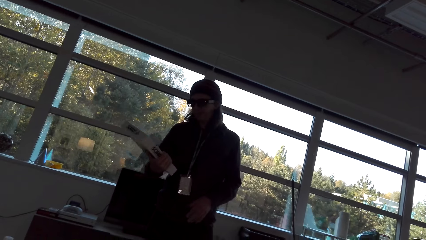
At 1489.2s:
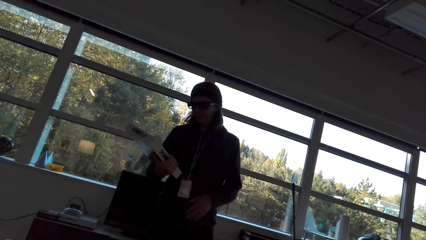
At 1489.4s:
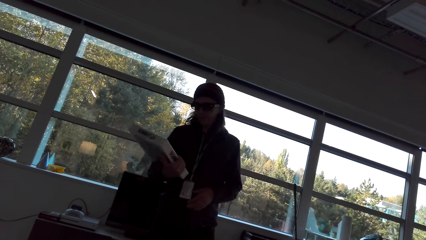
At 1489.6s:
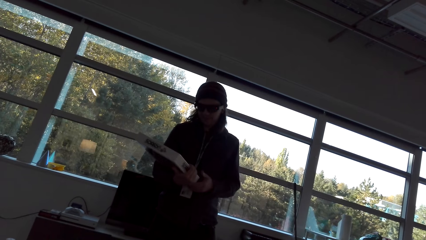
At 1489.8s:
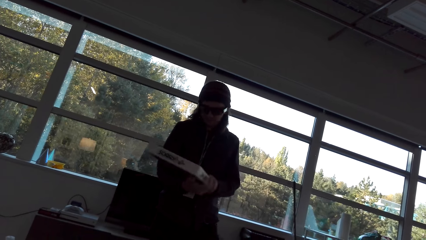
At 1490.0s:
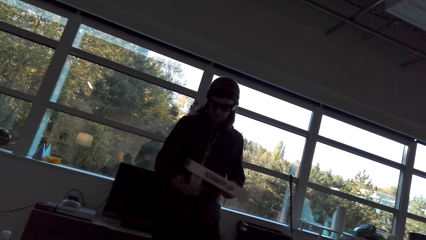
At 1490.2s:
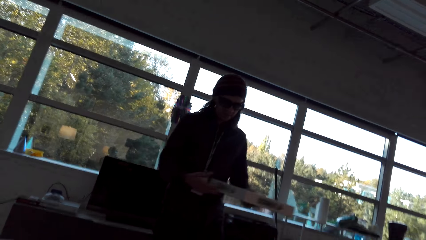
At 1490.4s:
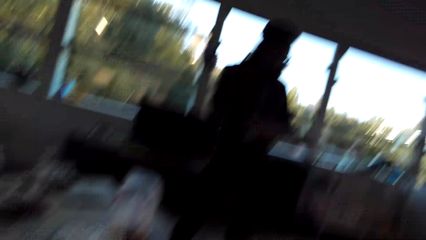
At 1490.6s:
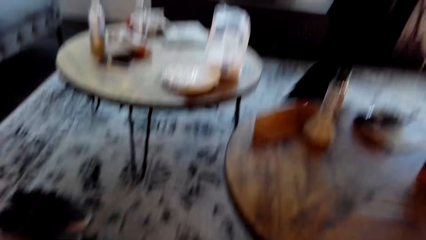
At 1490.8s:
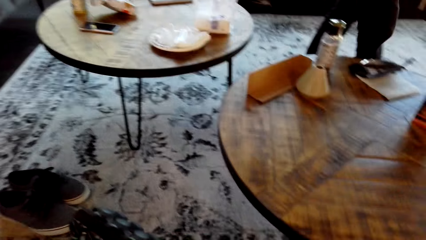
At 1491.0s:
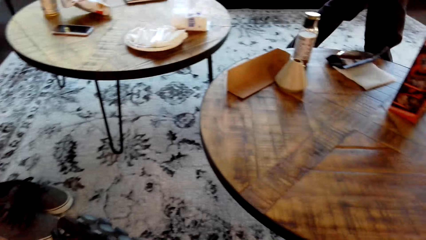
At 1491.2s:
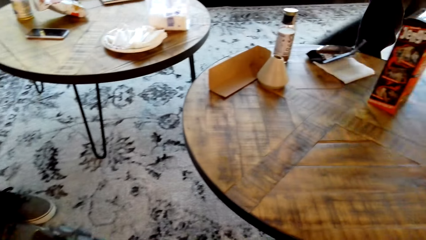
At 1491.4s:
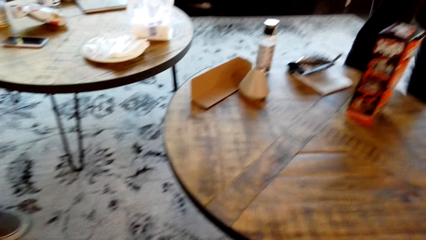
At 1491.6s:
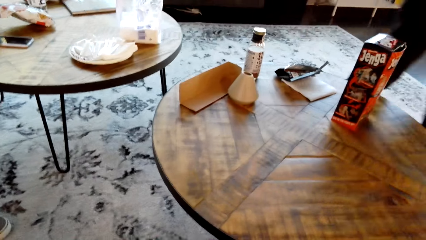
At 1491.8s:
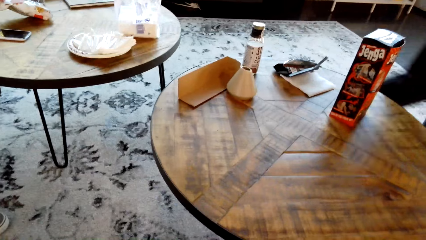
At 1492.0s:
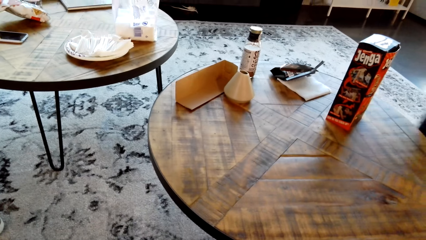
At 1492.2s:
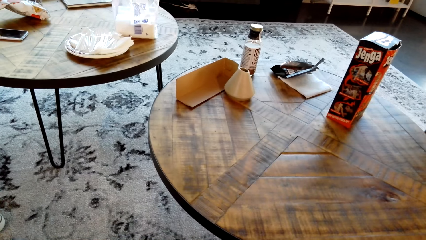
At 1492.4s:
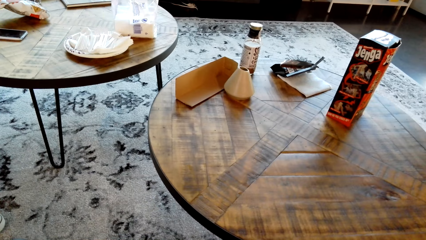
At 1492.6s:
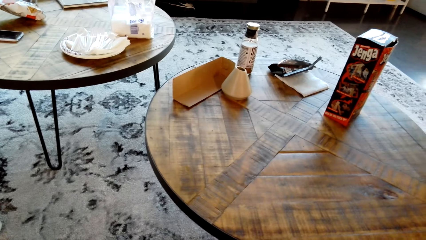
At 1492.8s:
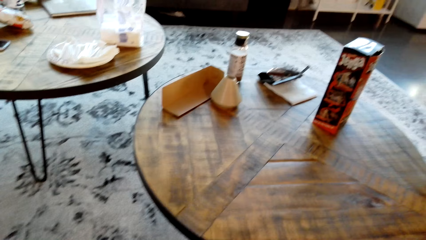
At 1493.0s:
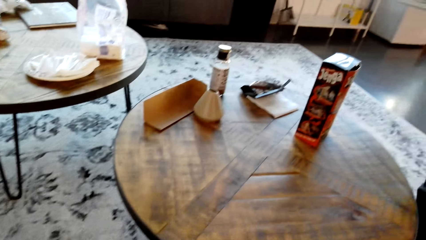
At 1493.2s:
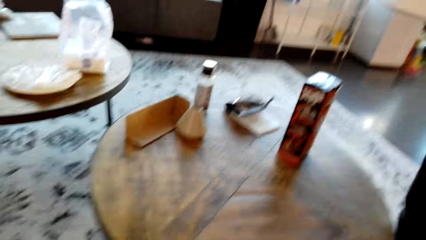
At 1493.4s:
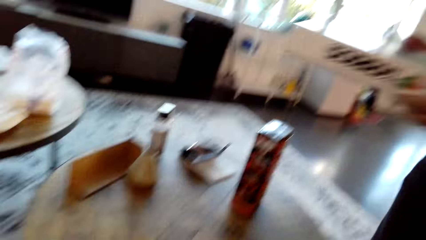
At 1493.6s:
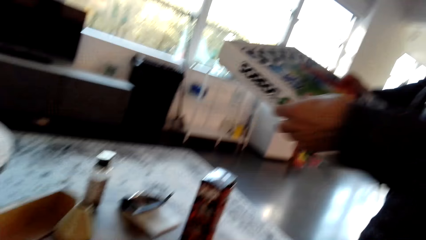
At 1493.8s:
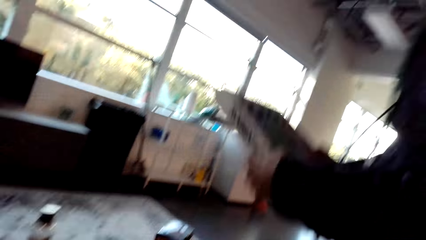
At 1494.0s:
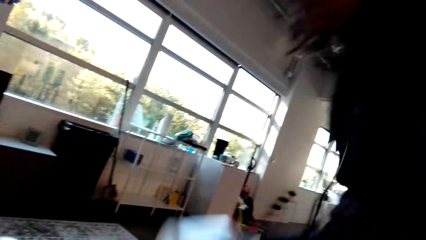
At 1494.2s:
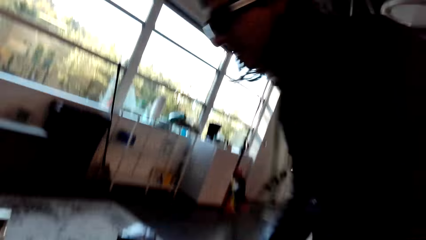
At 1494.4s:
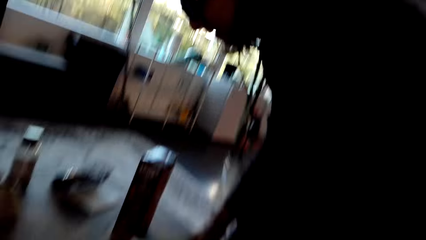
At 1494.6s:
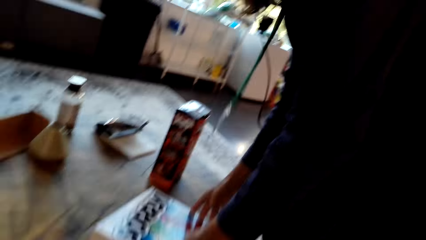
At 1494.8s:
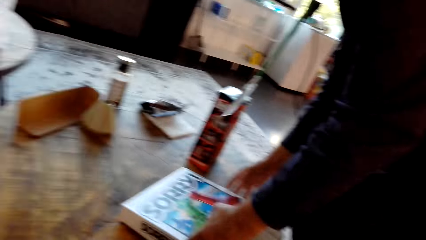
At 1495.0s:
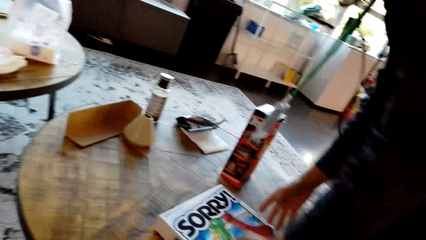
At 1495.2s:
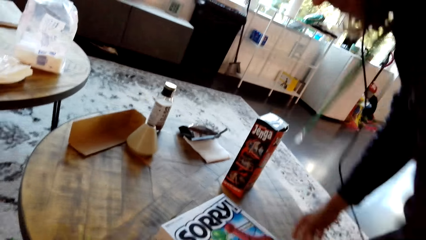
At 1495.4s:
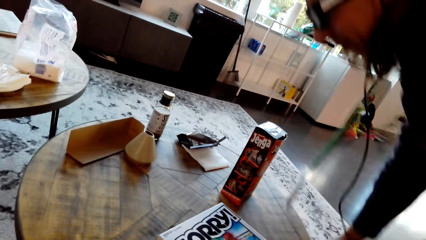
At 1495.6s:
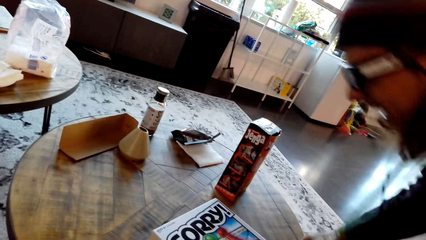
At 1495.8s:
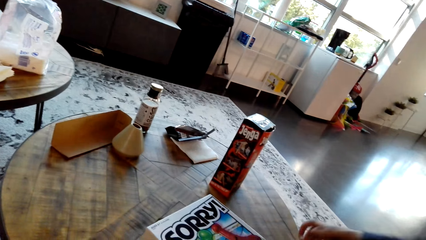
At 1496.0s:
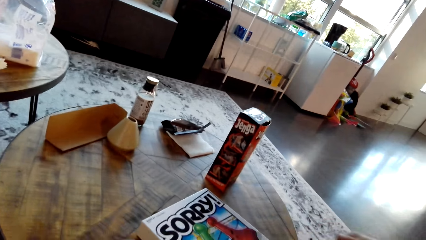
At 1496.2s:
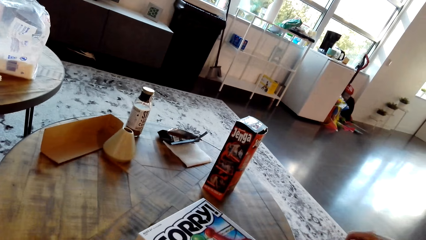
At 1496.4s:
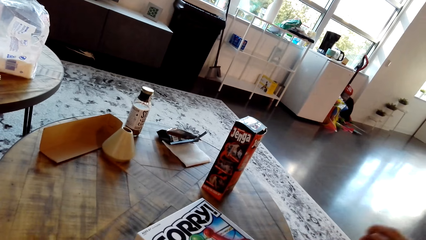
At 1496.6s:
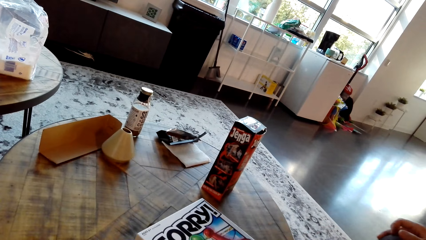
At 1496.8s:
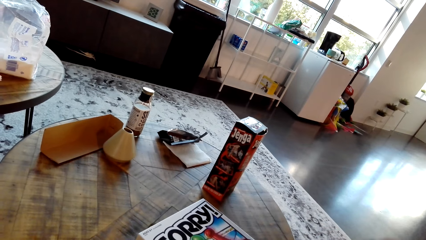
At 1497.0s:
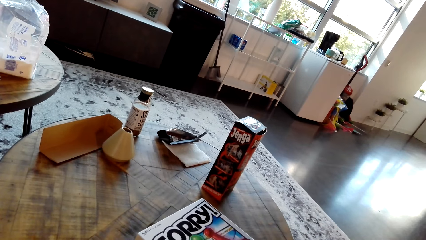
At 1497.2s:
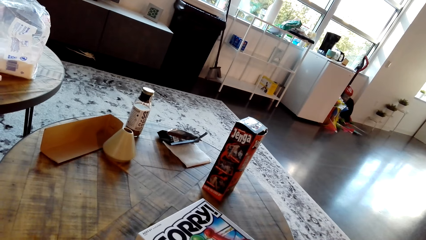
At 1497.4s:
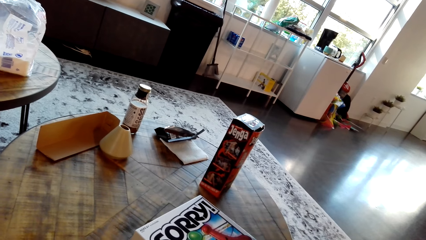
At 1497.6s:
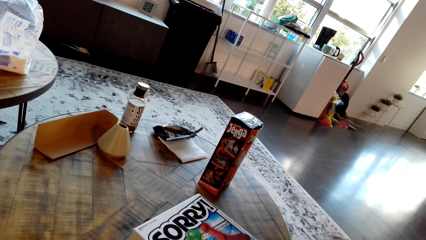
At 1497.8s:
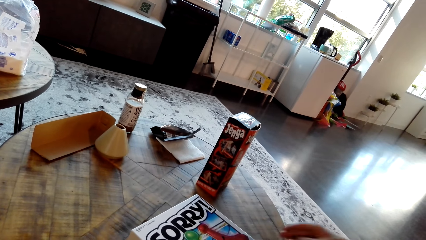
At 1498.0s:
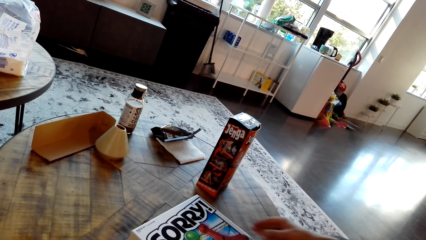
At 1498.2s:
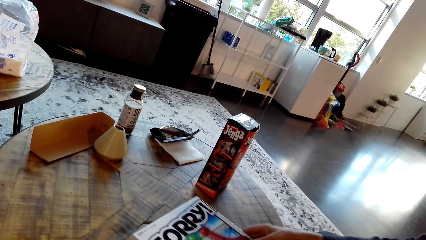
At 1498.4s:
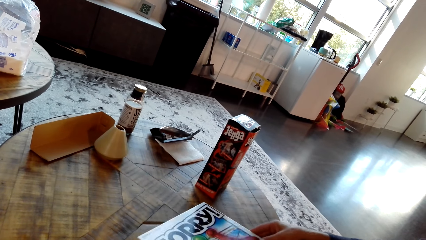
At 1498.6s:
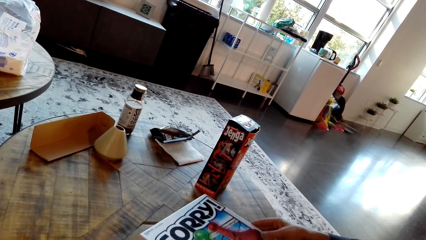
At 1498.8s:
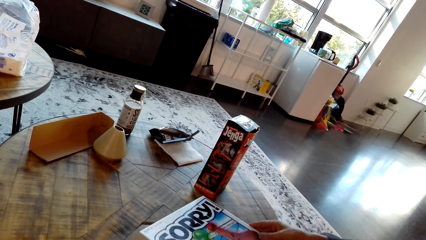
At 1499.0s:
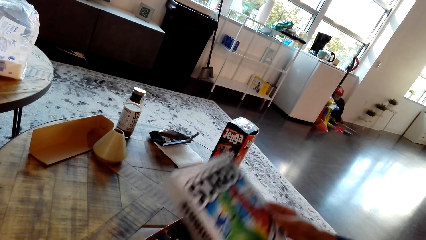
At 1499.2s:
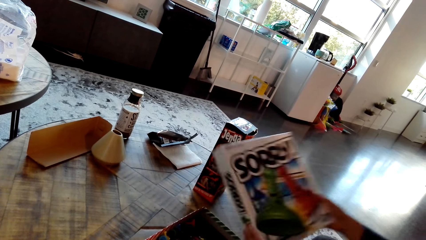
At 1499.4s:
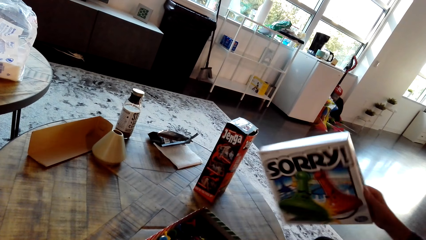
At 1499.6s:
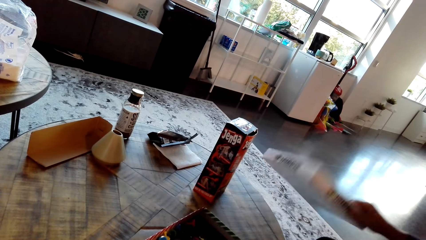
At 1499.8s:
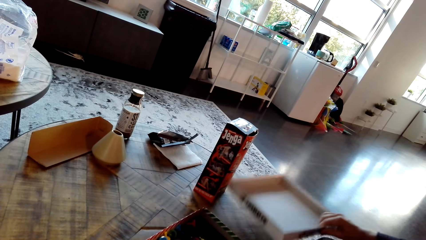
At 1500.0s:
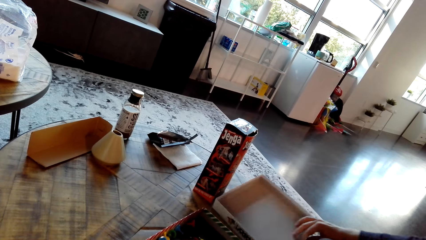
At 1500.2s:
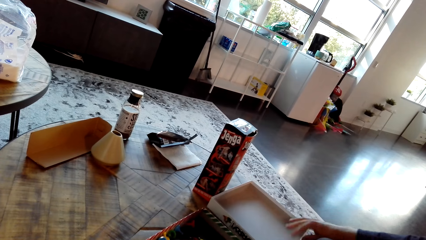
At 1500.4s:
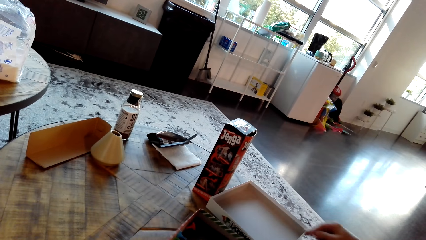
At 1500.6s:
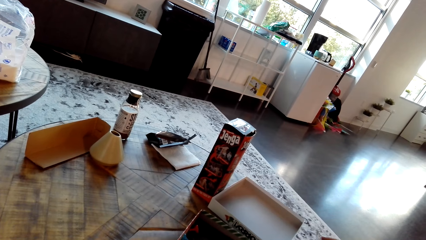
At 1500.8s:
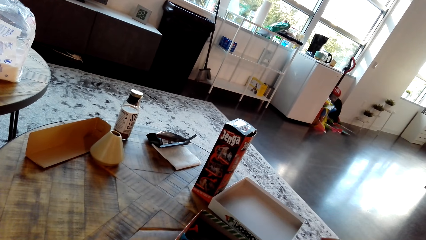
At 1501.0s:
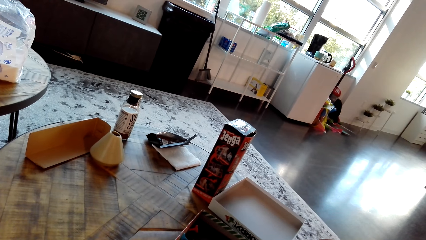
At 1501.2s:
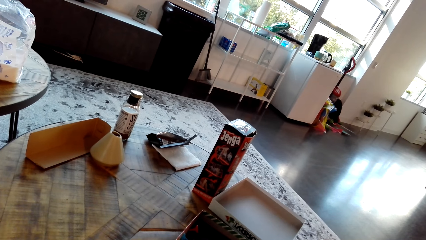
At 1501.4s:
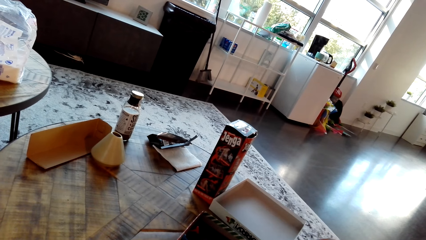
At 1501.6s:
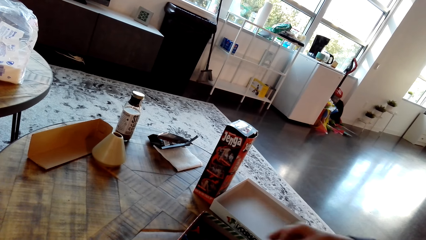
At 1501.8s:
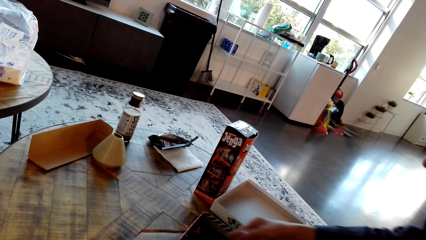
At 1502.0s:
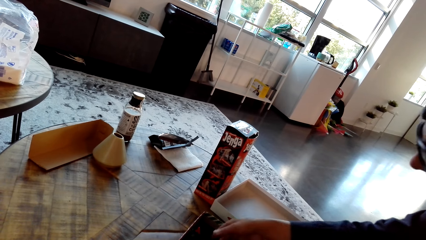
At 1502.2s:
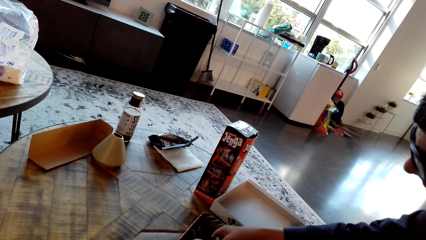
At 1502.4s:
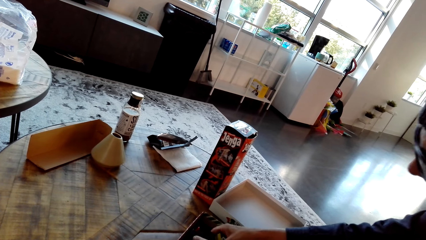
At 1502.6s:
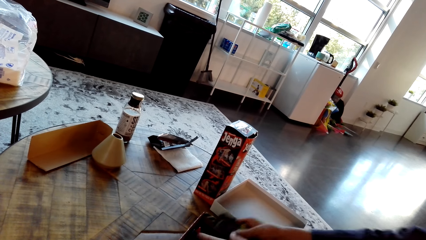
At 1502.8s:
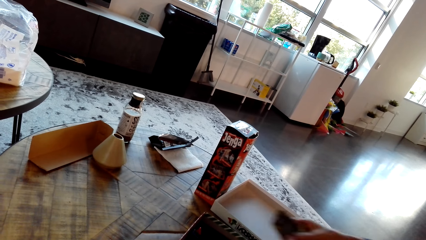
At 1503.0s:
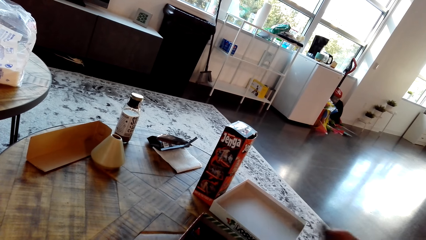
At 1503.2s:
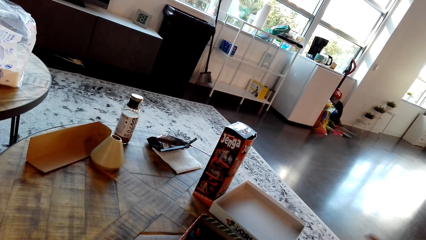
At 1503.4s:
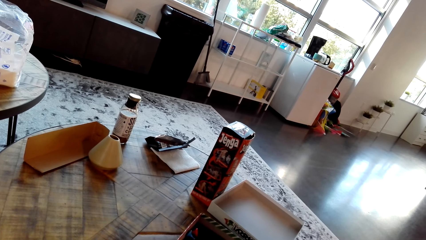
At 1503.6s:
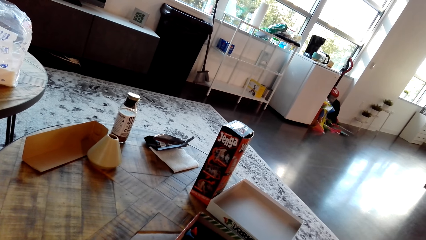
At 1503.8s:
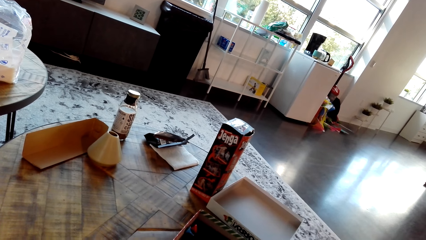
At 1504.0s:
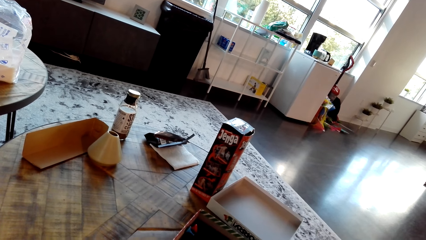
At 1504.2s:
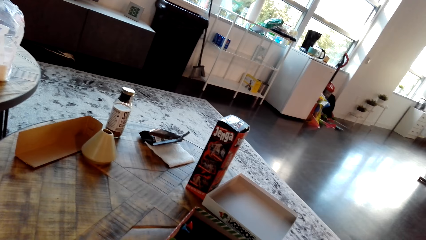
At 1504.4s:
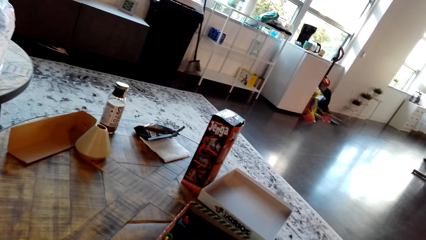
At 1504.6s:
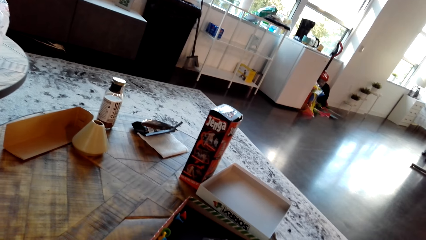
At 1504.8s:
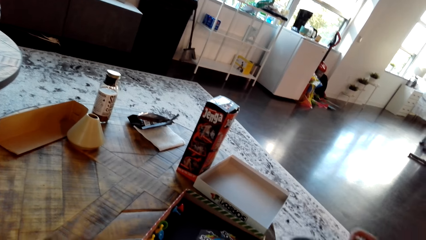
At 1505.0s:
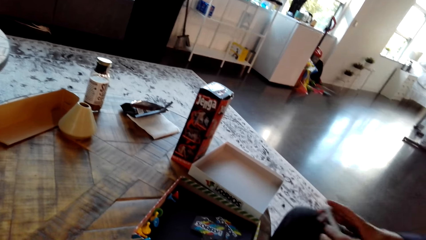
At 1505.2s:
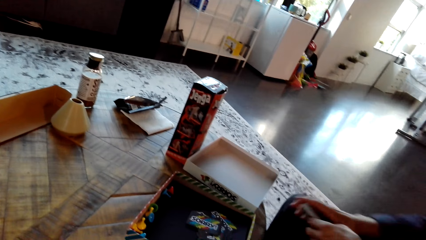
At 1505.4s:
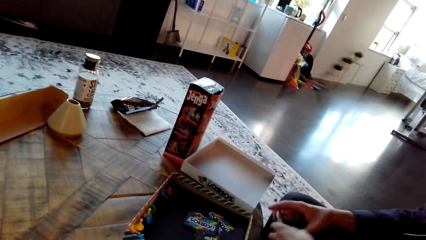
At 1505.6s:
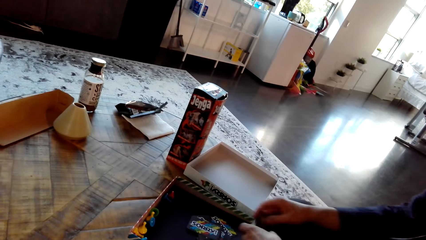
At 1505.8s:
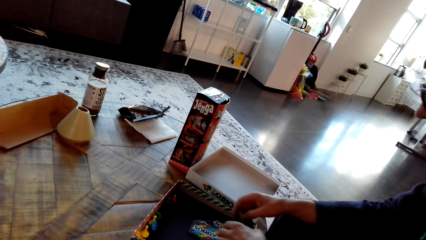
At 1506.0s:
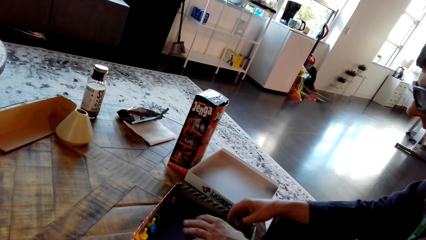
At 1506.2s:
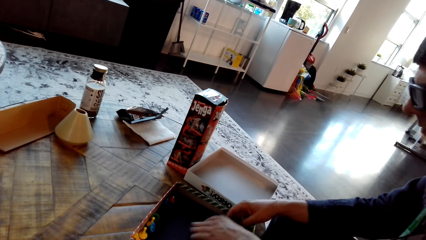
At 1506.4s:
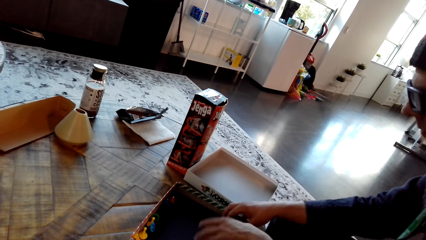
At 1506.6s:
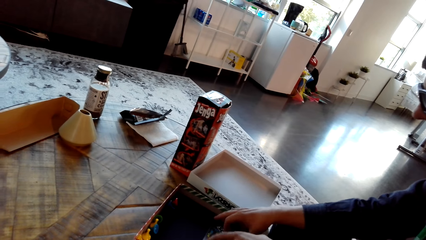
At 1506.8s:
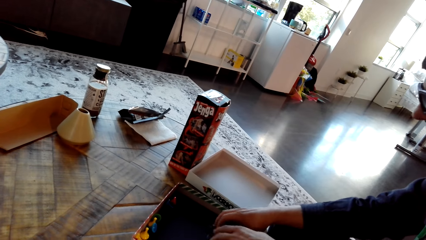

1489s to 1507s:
The camera wearer stares at the table. A man places a carton on the table. The camera wearer interacts with the man. The man opens the carton on the table. The camera wearer stares at the table. The man inspects the carton.
